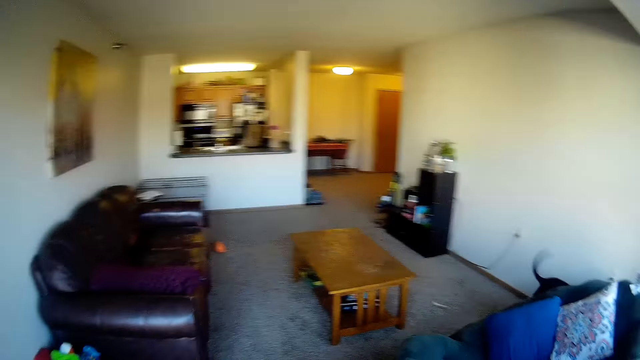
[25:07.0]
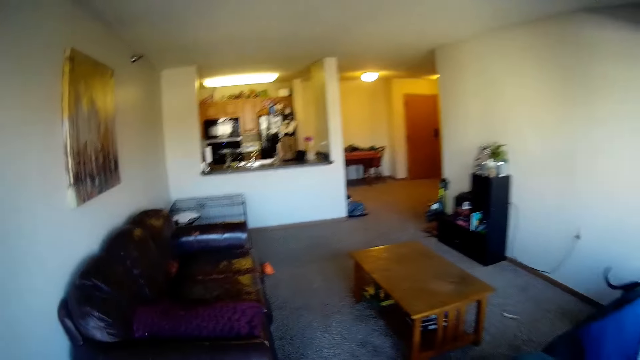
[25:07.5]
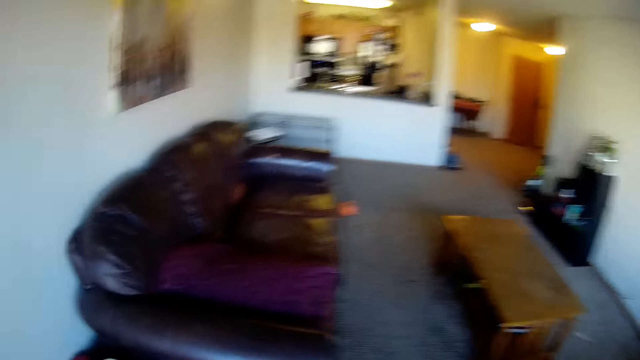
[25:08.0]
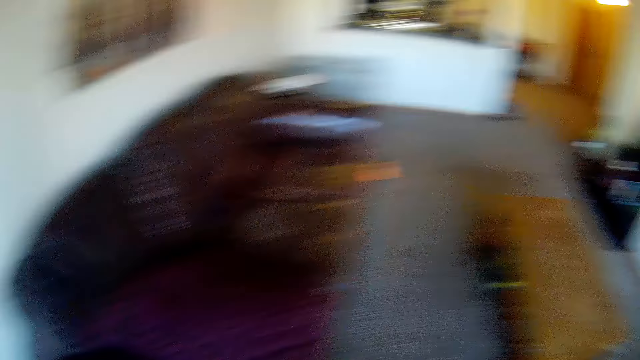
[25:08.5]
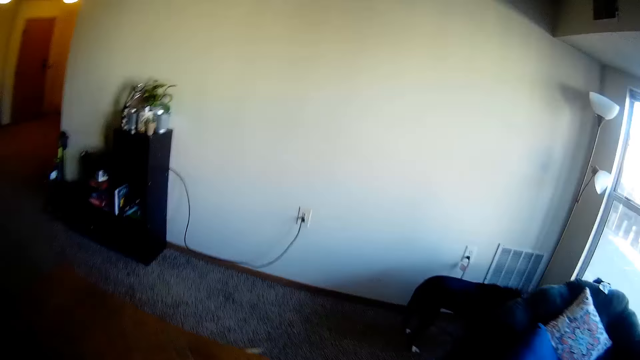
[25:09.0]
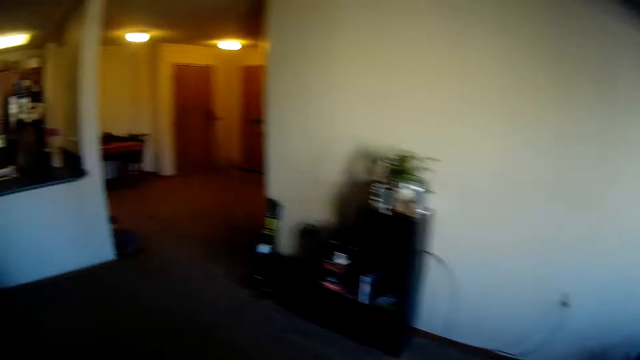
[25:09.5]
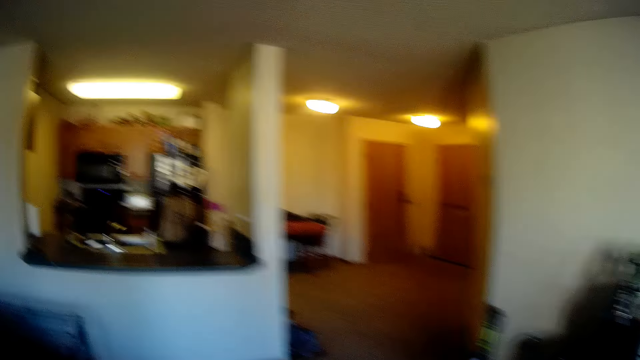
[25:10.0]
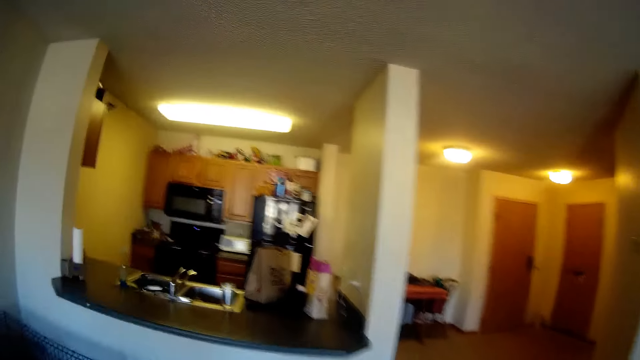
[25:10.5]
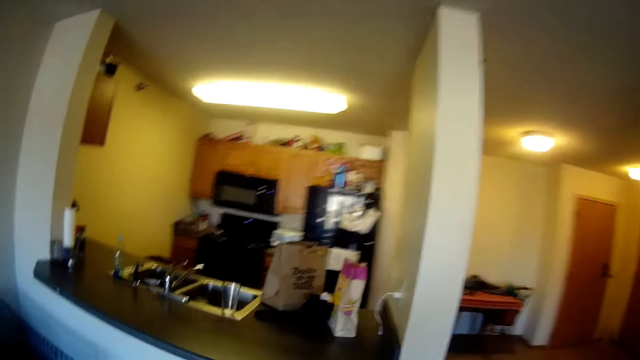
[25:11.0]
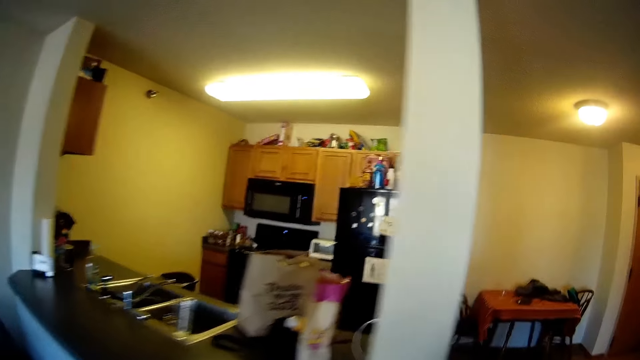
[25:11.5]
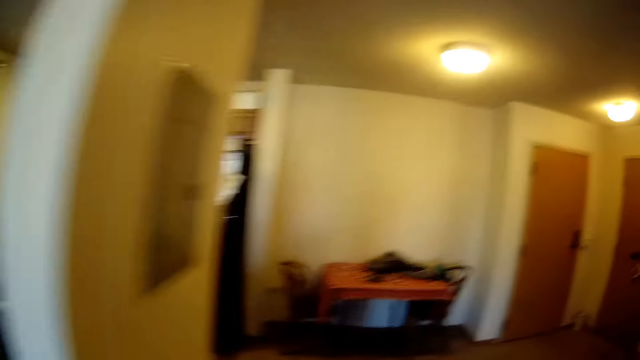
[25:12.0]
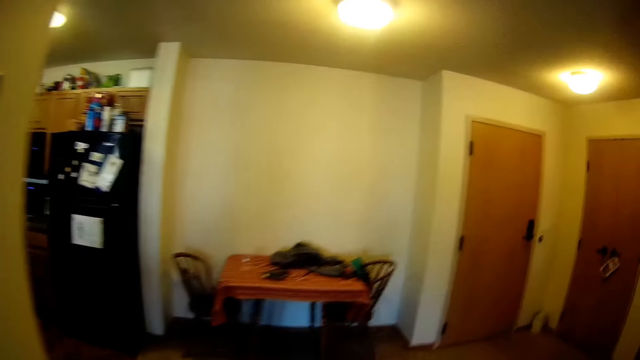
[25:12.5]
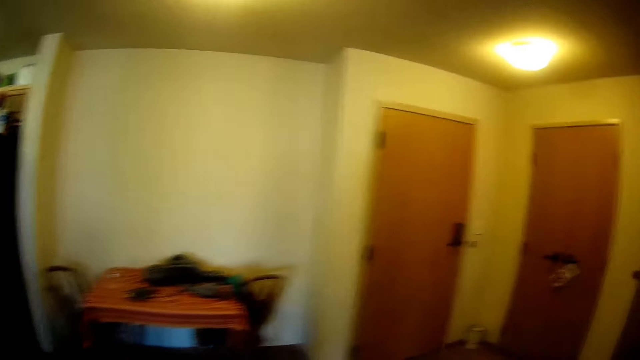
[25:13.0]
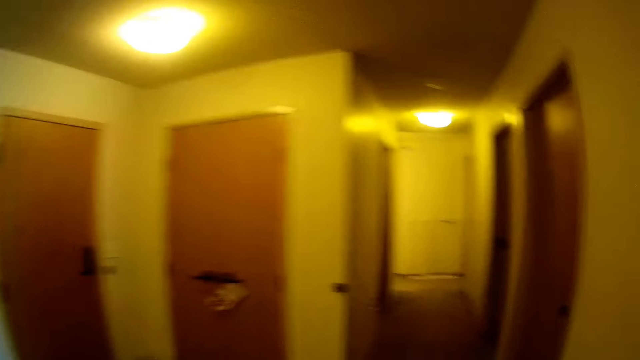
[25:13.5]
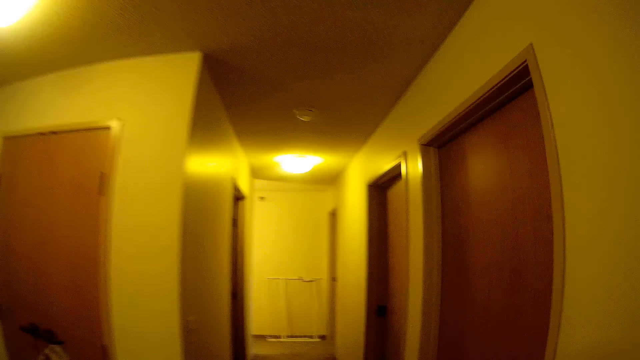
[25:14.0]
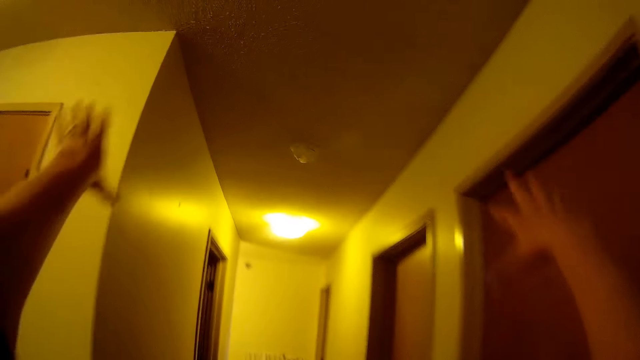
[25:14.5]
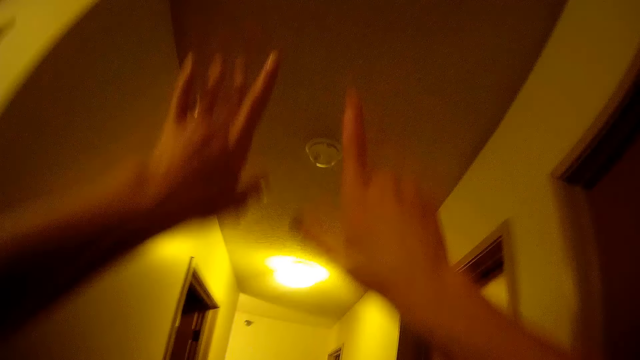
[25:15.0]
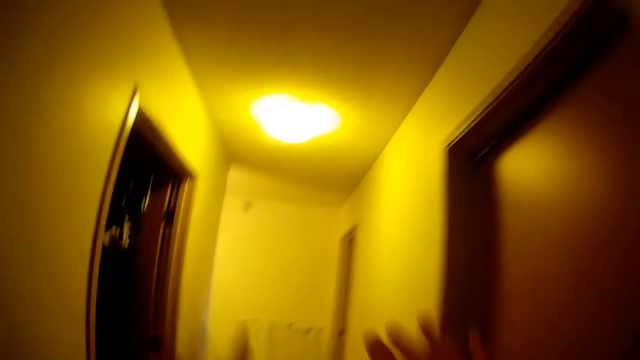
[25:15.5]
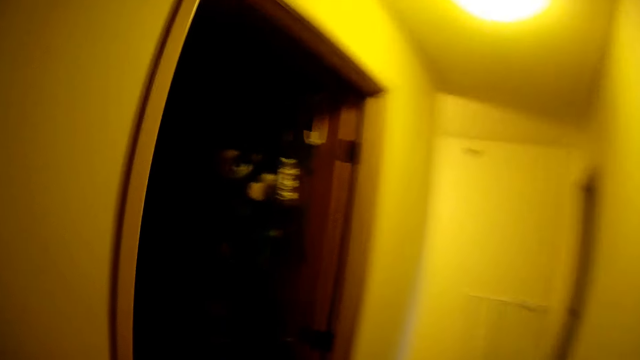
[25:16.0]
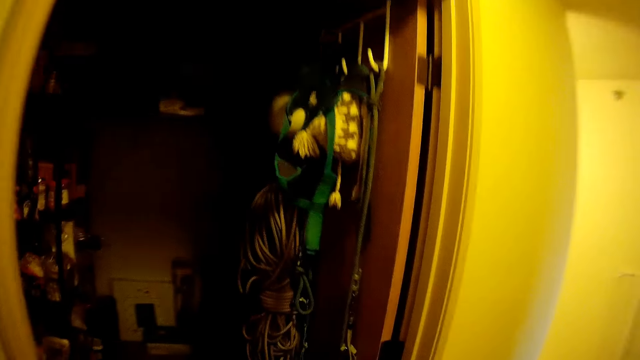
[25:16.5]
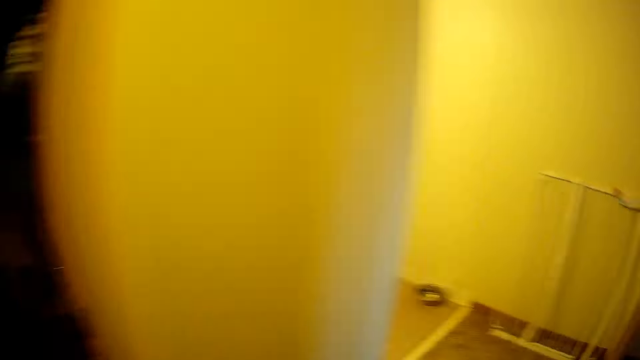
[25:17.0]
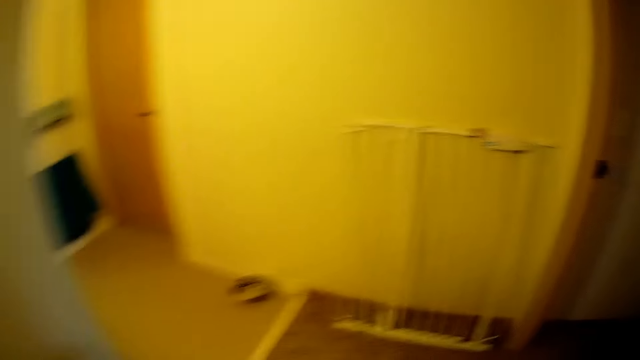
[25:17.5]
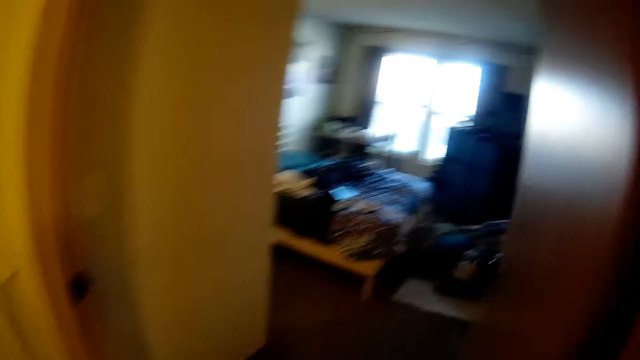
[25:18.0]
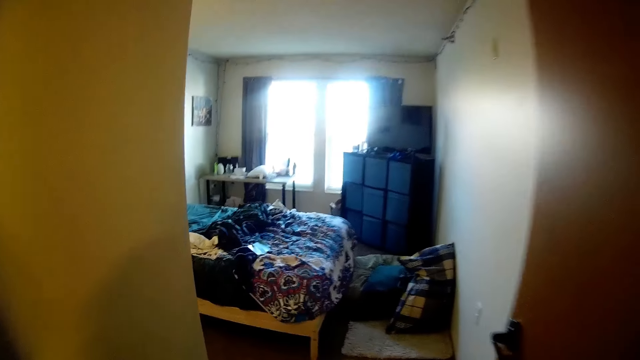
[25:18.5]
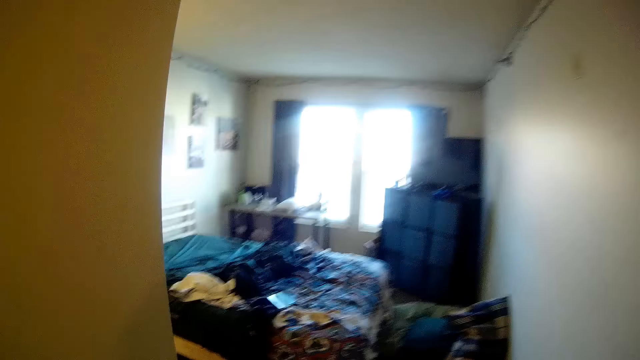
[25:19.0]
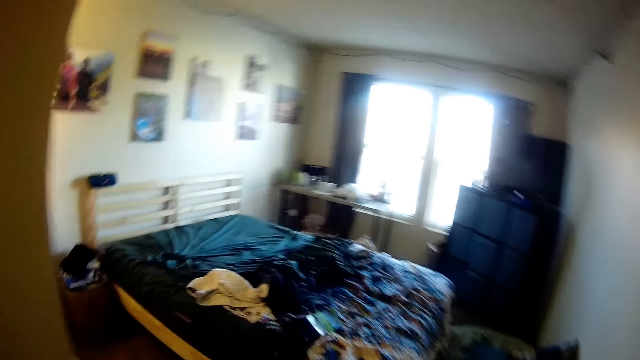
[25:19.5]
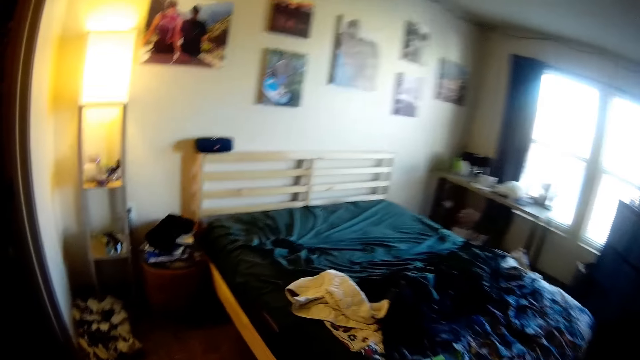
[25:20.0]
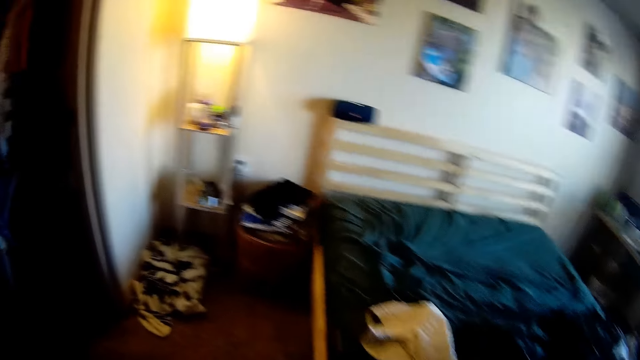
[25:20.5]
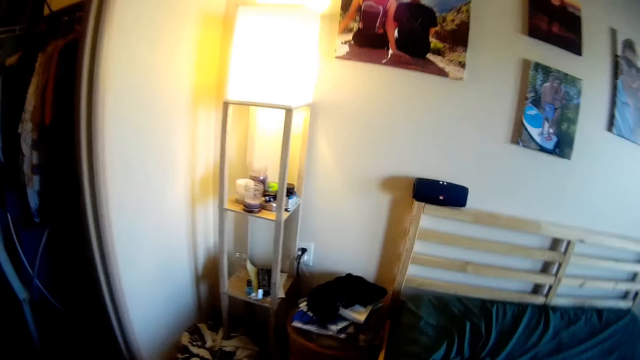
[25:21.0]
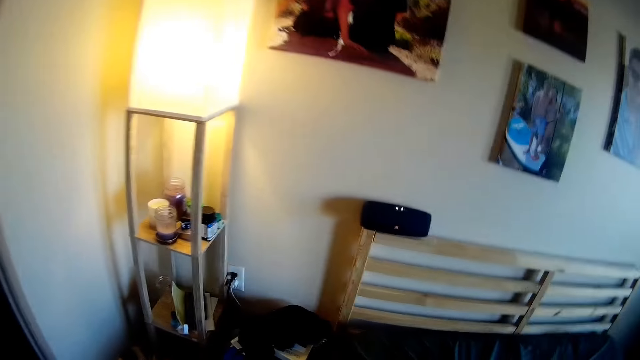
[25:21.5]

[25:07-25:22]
The camera wearer looks around and walks across the house. He walks back to the bedroom. He raises up his hands and drops down his hands. He enters the bedroom.

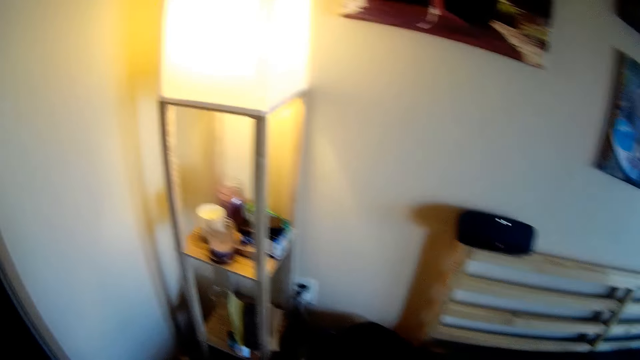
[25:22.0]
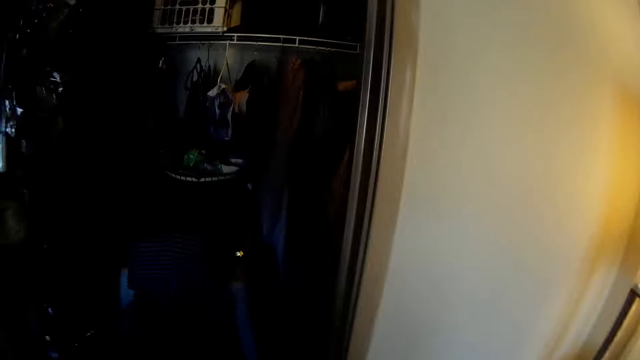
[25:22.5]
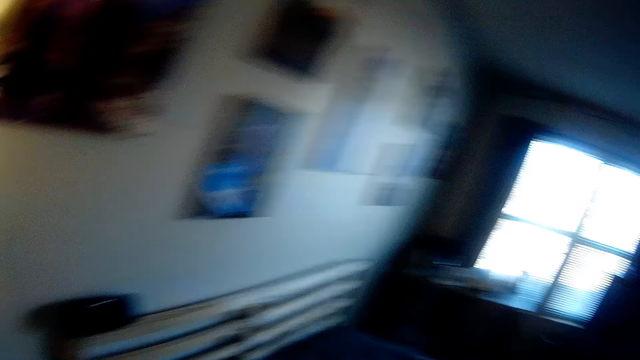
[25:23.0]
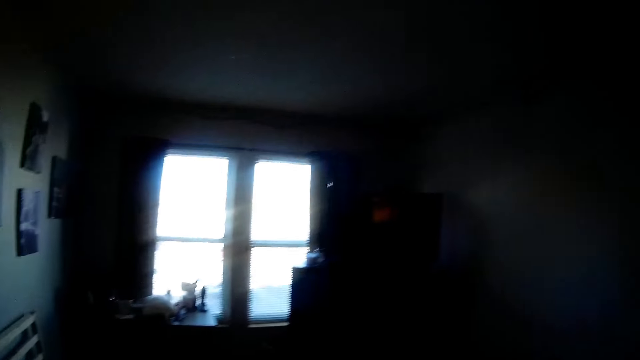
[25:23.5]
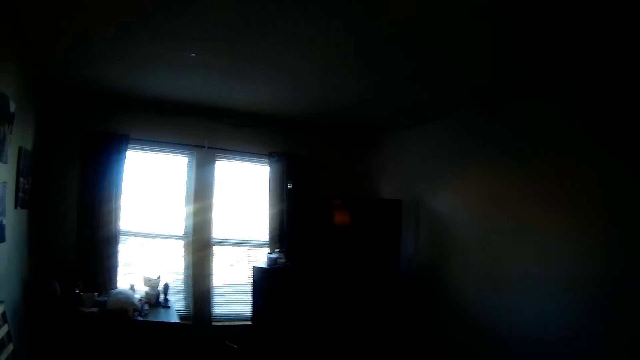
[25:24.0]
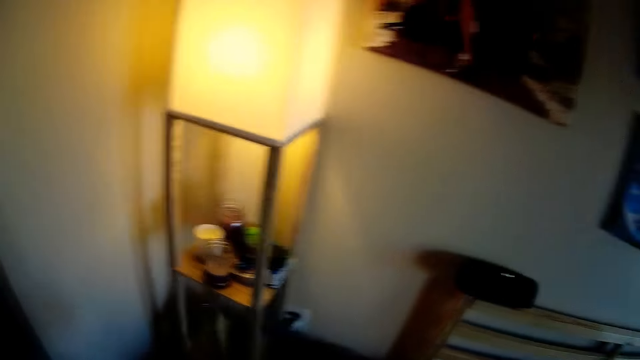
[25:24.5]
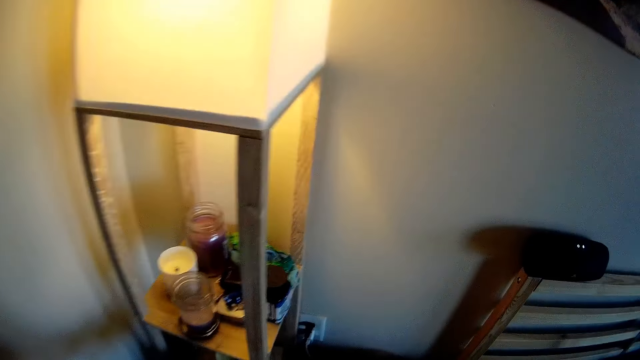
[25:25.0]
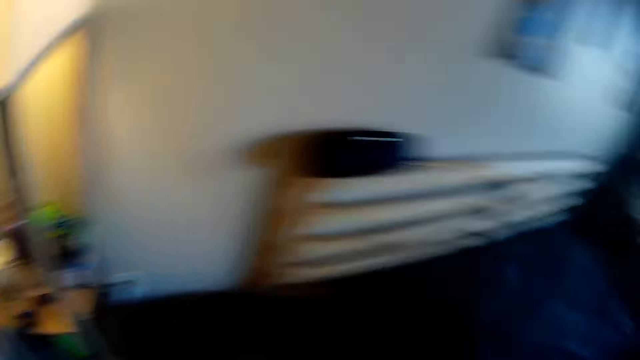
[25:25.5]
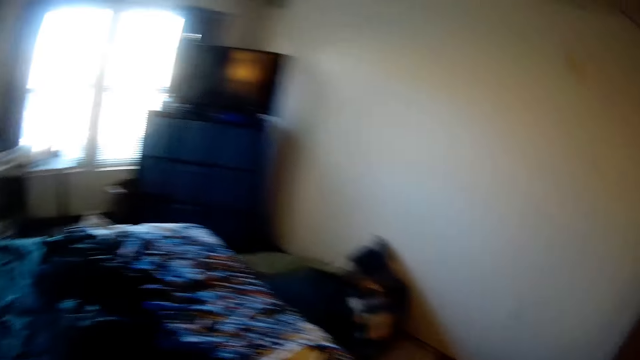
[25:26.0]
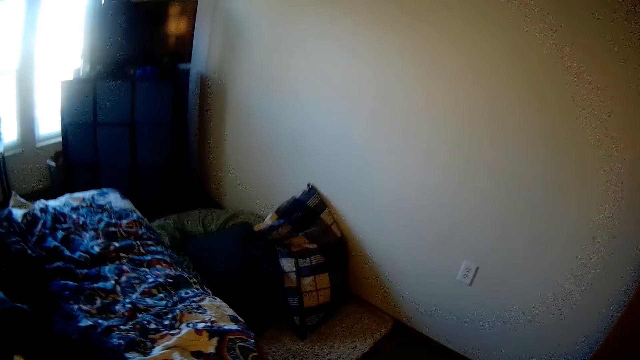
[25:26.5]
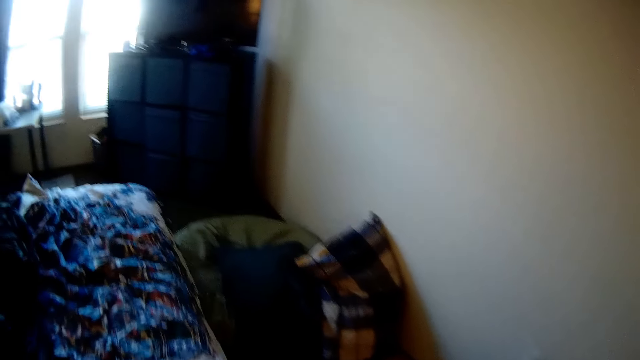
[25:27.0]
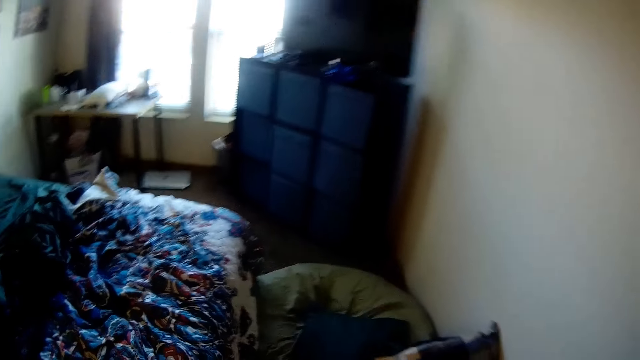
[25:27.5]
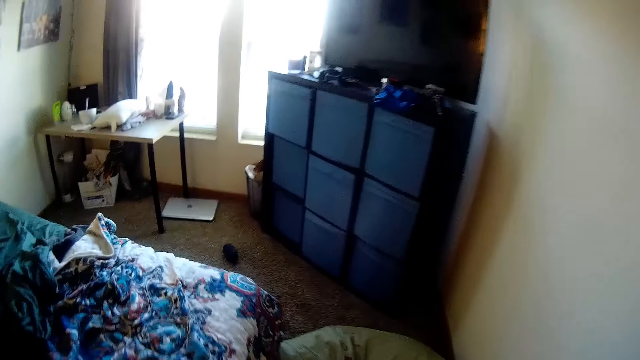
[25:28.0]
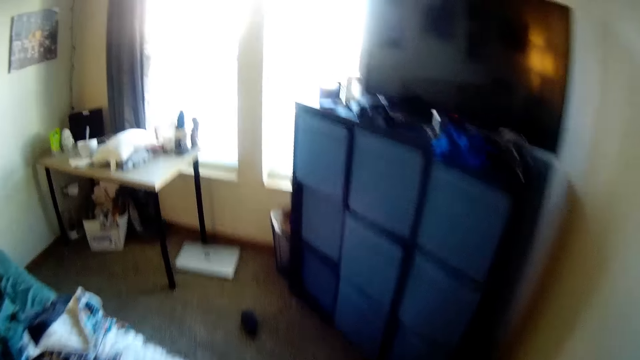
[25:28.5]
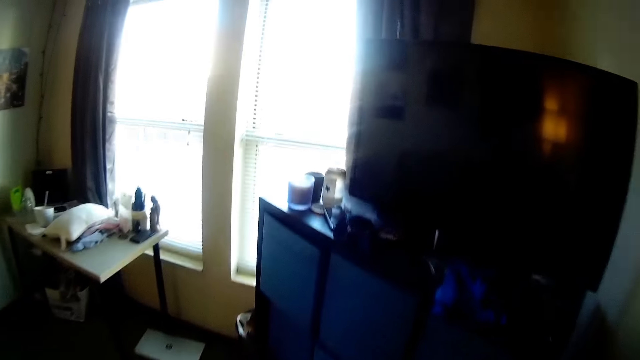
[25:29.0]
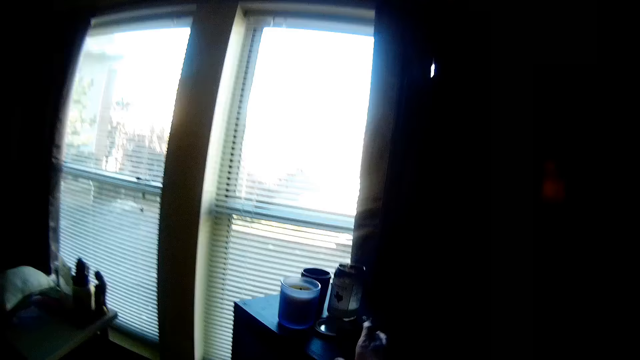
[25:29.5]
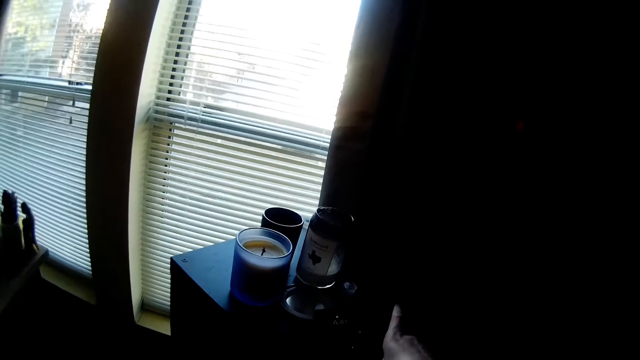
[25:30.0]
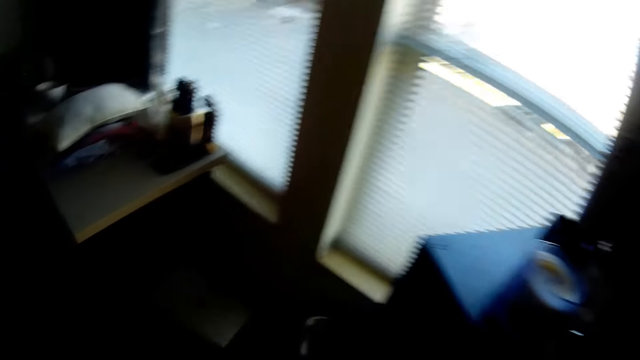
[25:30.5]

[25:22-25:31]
The camera wearer looks around the room and walks across the room. They stand before a screen.
